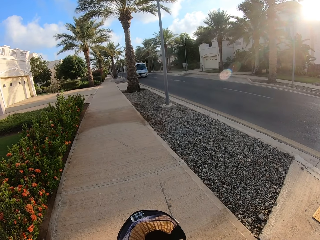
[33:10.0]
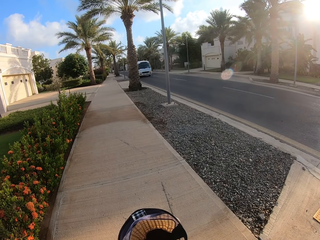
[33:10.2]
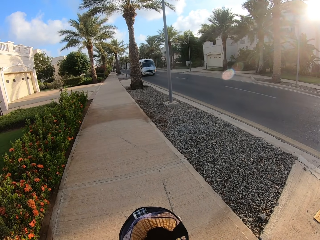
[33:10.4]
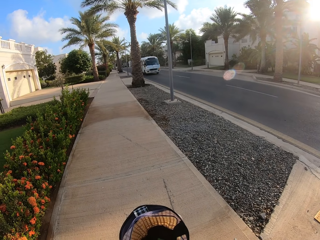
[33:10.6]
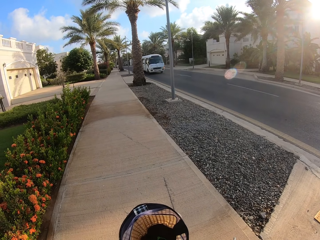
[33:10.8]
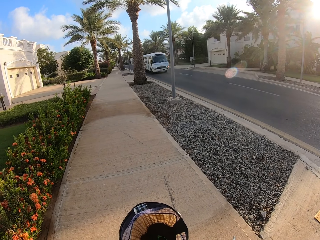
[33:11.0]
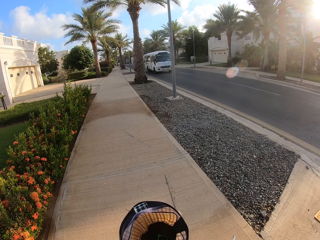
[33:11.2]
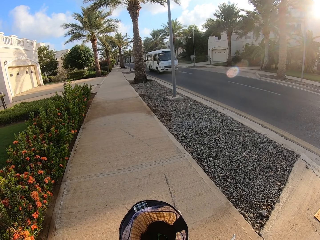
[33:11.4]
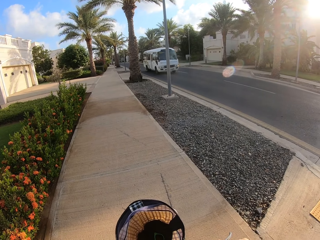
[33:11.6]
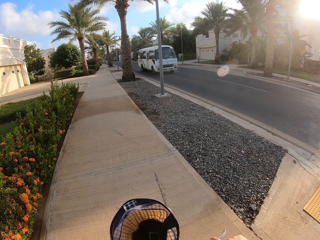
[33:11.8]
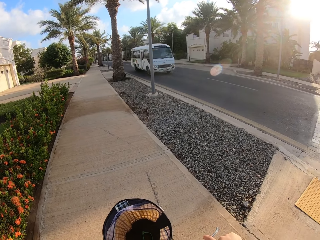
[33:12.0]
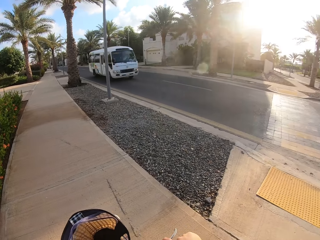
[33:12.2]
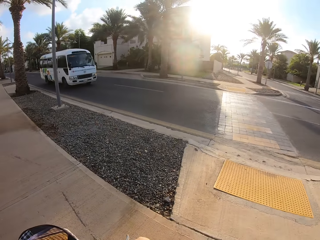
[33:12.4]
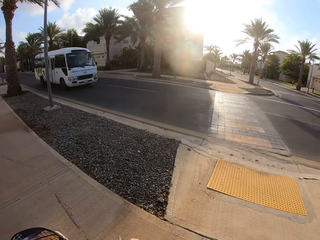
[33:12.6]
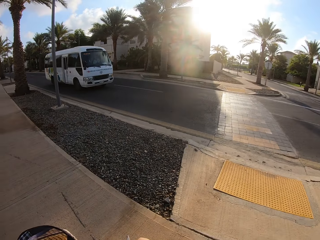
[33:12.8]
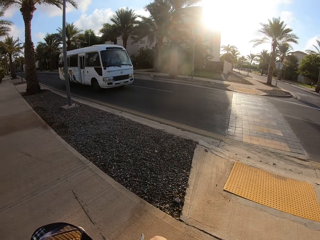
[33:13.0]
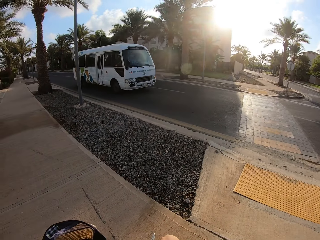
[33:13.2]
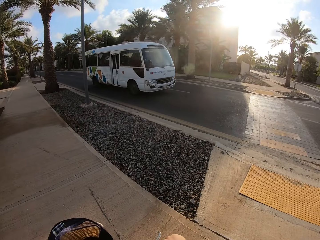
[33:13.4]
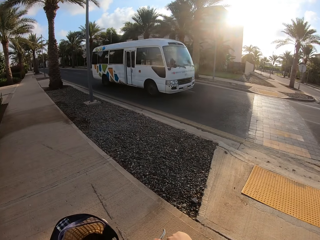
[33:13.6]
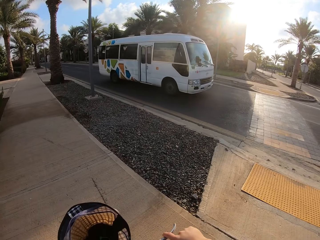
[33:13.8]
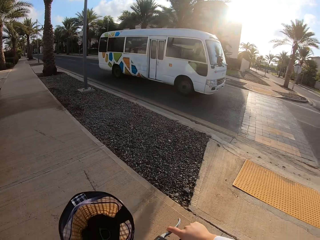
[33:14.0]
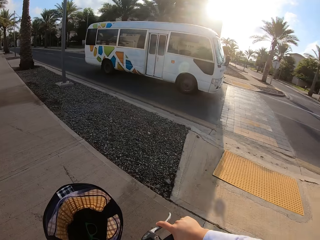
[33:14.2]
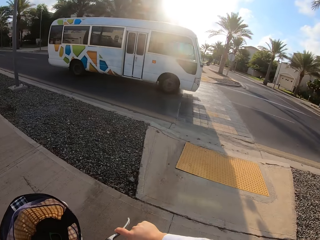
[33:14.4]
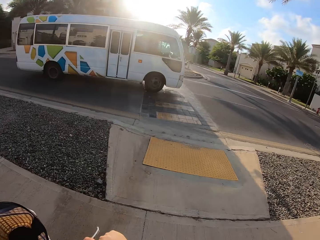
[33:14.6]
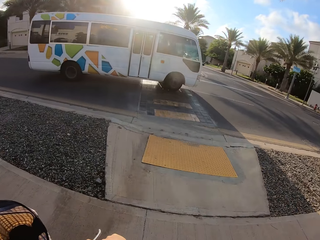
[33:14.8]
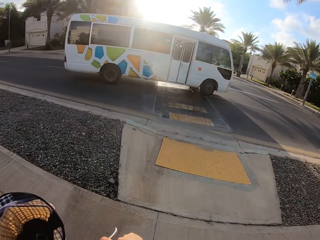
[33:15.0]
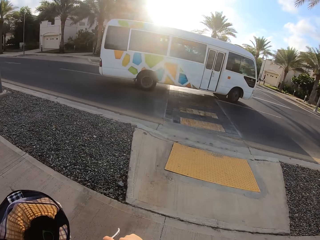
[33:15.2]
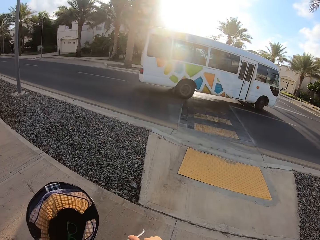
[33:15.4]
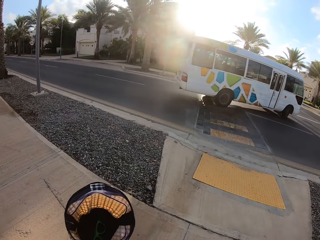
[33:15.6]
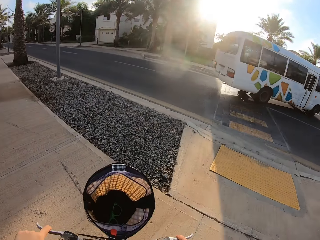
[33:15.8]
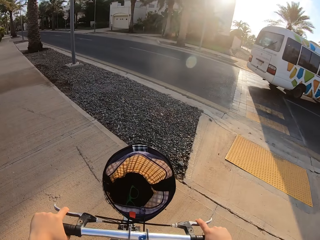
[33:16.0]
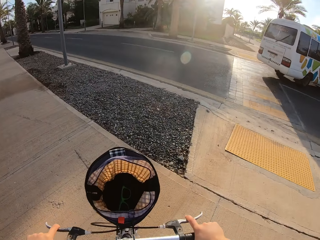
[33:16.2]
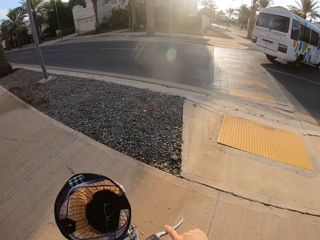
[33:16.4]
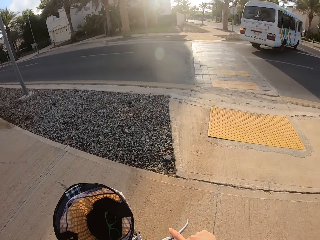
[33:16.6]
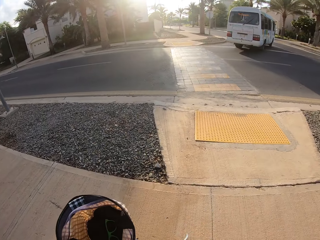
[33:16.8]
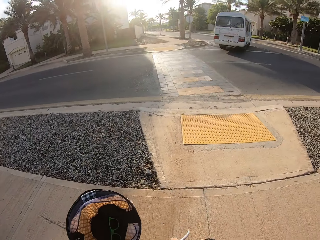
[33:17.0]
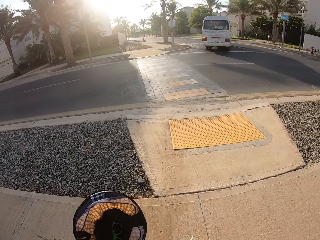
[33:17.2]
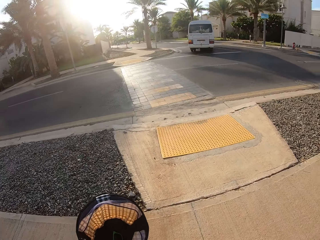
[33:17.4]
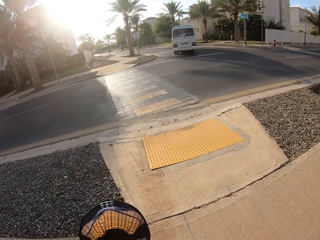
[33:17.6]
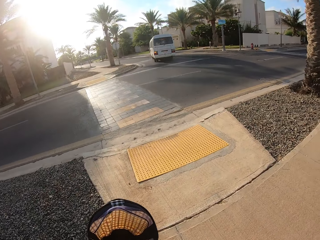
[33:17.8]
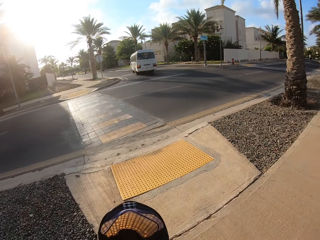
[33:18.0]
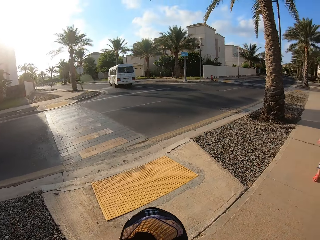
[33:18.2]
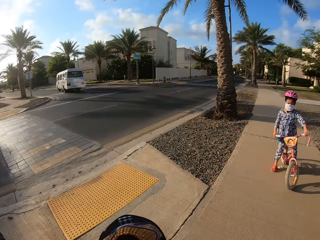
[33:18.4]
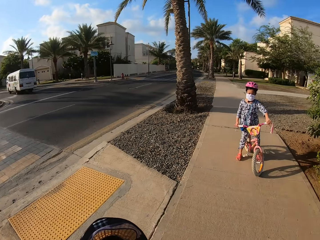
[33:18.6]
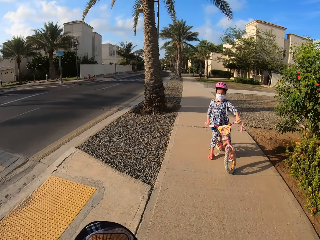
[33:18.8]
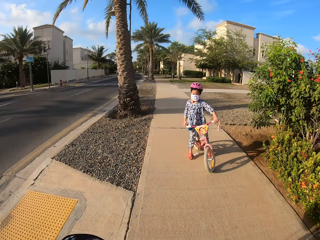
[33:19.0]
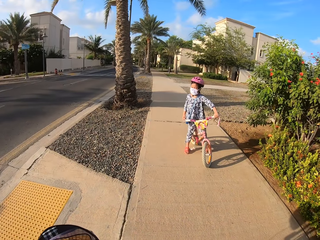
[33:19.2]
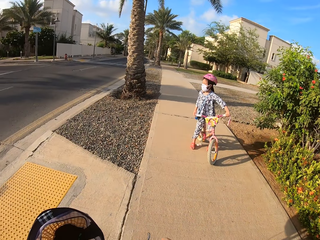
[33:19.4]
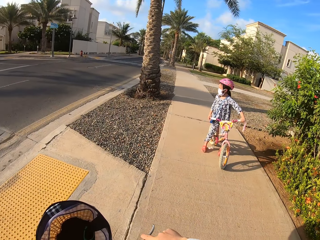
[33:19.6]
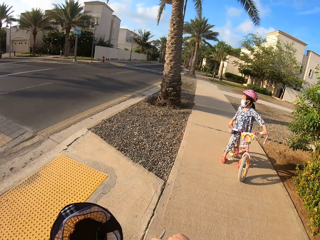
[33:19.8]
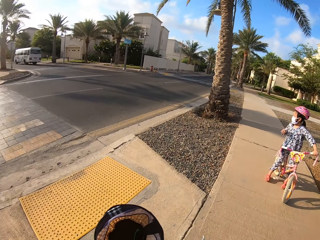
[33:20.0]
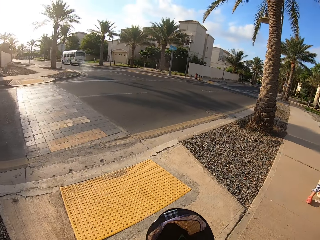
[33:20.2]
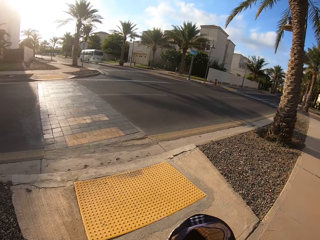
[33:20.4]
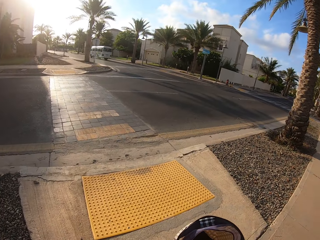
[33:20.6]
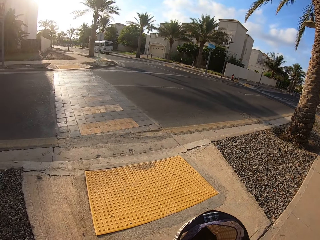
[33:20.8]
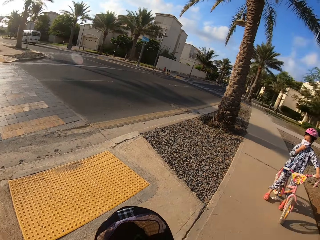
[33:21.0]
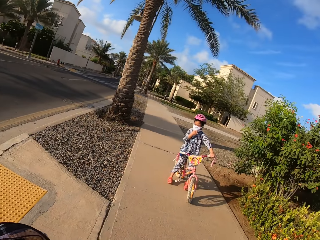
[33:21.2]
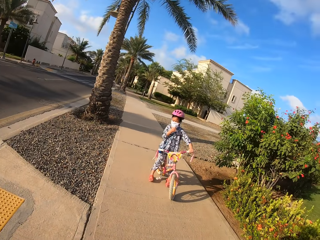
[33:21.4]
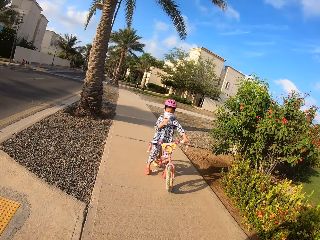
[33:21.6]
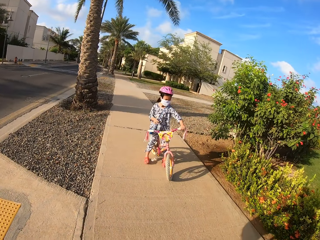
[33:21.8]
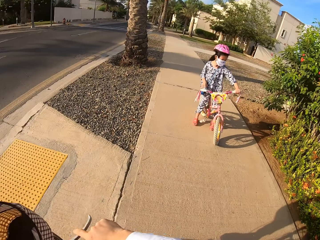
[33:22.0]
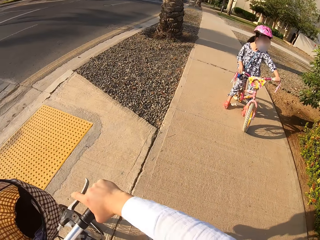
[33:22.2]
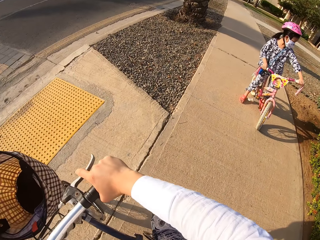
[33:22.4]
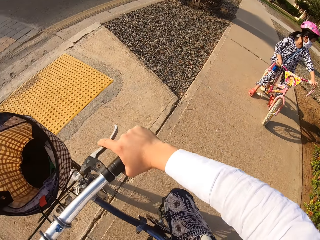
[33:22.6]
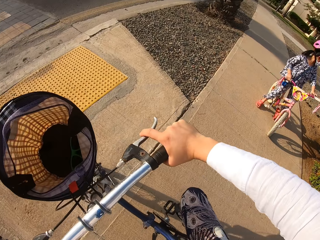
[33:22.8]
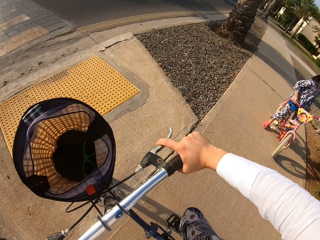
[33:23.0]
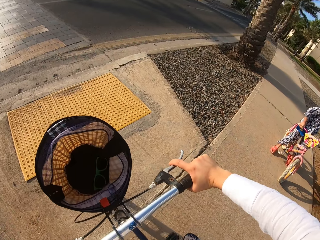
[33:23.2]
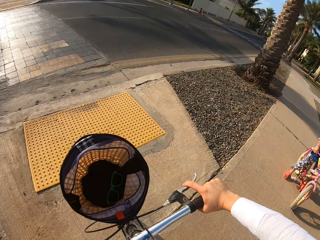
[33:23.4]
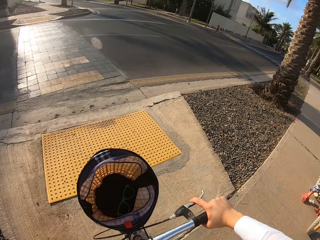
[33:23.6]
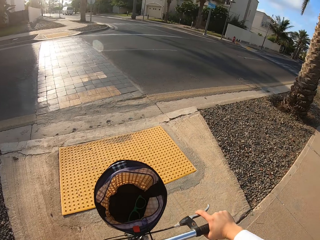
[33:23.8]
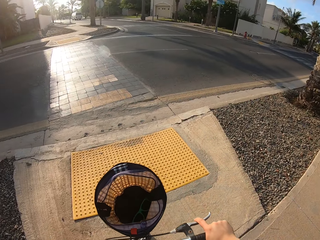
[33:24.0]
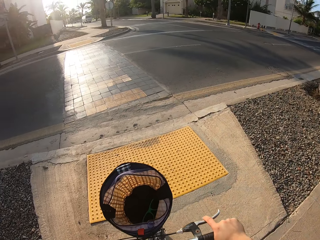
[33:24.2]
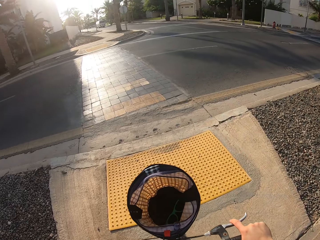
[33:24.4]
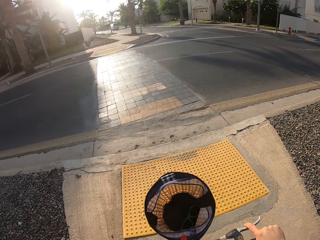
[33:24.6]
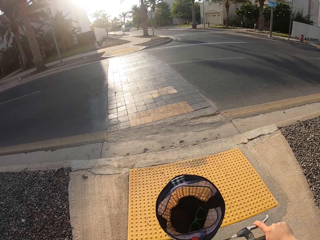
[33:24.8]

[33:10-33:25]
The camera wearer stares at the lady. They take a U turn with the bicycle. The lady stops the bicycle.

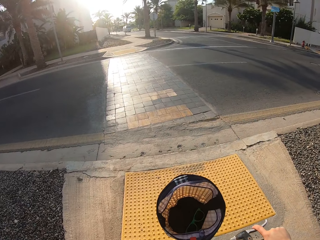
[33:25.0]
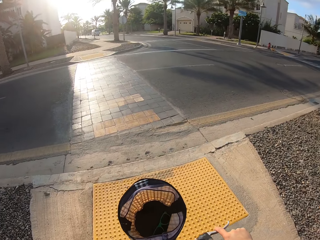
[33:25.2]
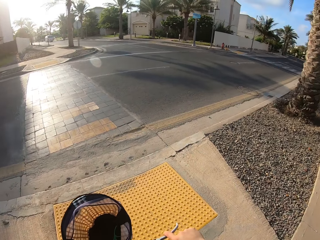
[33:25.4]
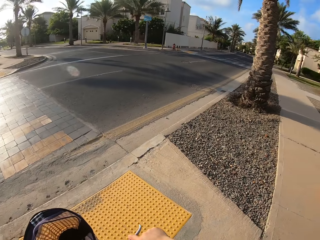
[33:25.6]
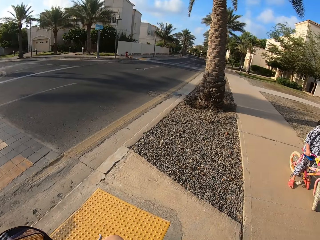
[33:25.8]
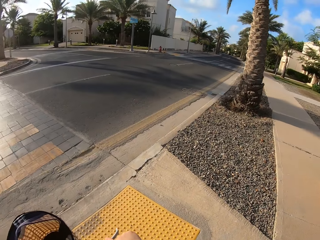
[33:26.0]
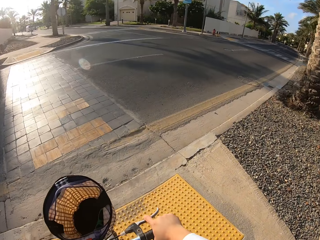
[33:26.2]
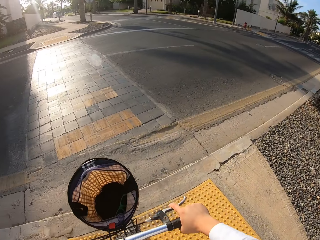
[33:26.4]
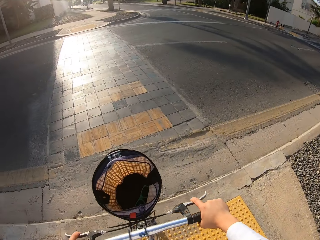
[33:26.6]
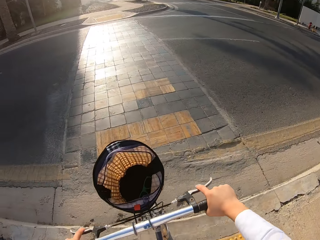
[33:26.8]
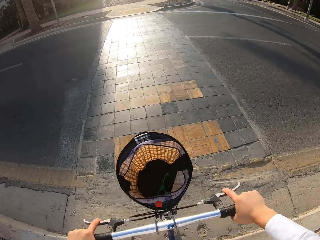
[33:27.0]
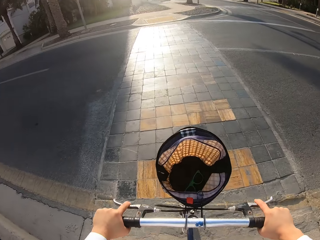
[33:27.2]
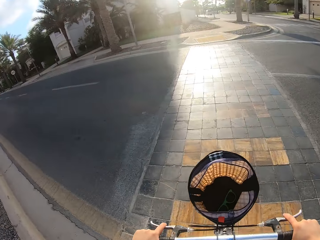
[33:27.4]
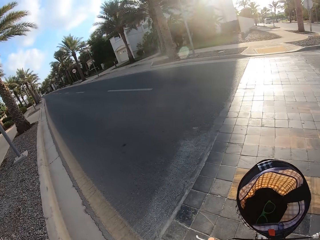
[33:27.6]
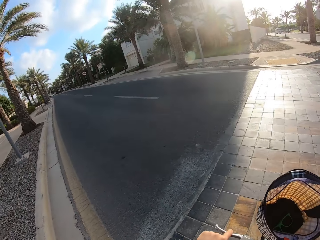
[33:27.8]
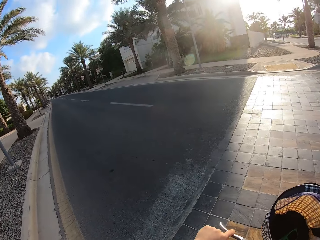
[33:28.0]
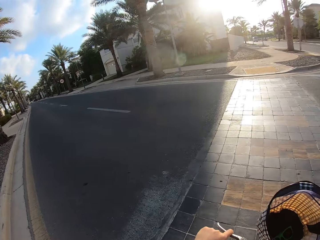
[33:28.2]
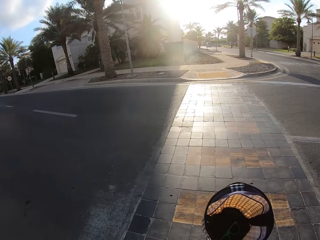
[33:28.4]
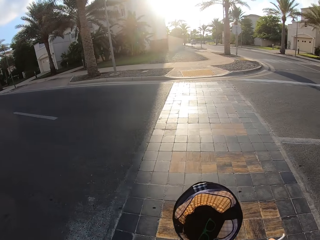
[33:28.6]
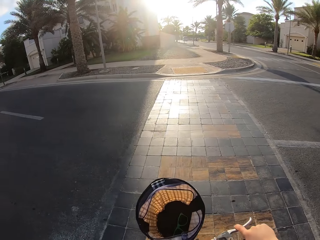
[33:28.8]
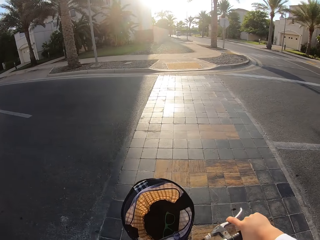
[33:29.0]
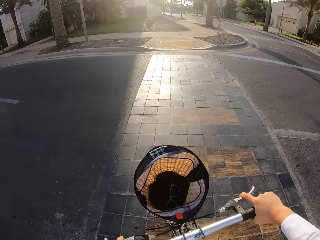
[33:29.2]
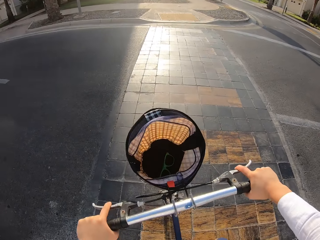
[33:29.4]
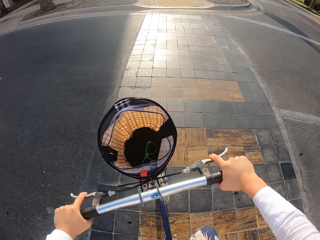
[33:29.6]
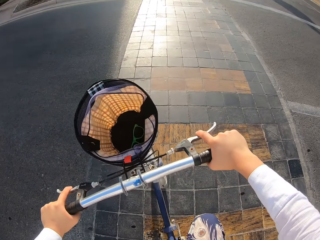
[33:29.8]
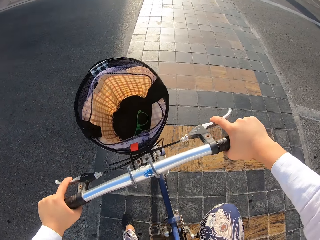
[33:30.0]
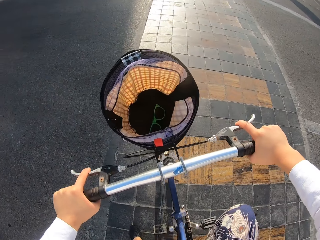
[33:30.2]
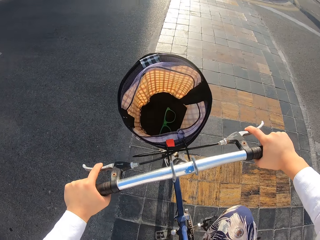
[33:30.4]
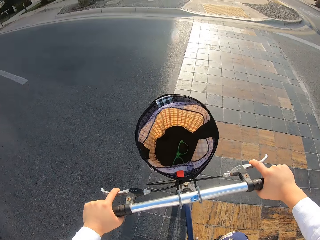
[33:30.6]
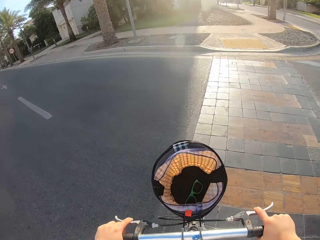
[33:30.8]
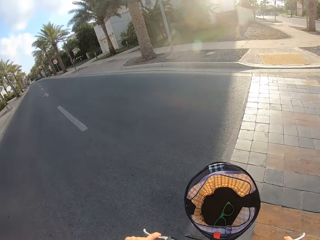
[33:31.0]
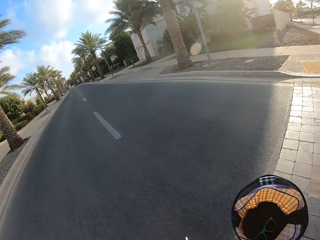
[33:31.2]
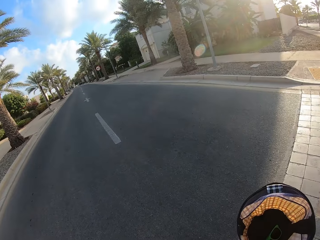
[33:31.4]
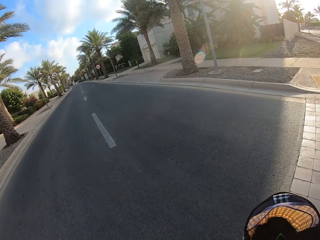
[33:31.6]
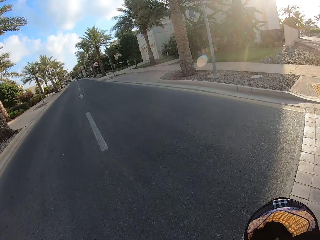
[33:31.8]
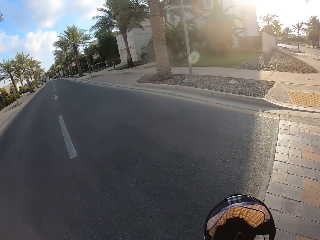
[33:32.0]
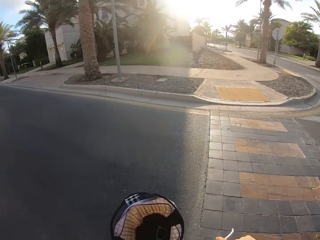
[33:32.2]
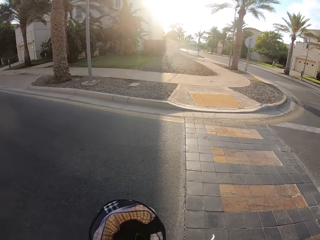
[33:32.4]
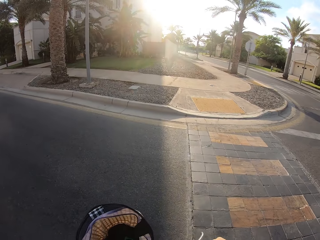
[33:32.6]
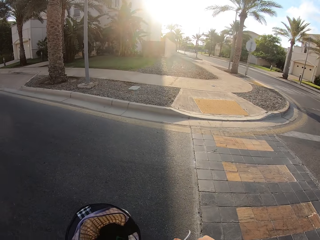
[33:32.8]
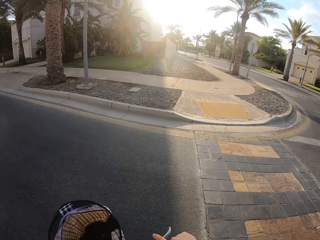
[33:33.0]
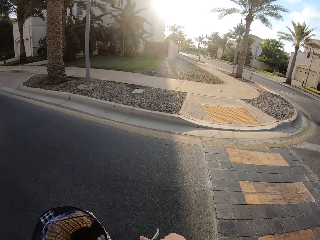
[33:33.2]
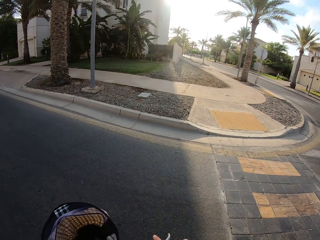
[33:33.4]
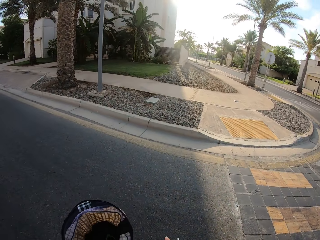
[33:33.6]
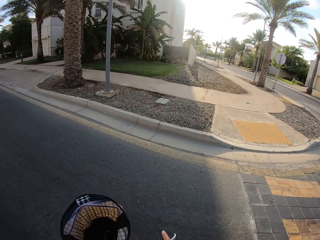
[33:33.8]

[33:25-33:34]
The camera wearer crosses the road with a bicycle. They ride the bicycle.
